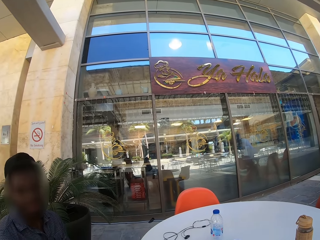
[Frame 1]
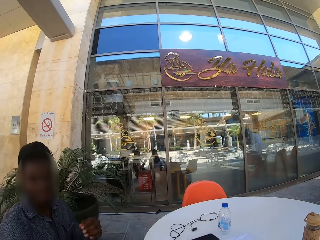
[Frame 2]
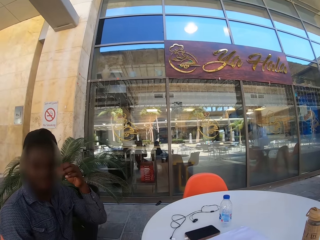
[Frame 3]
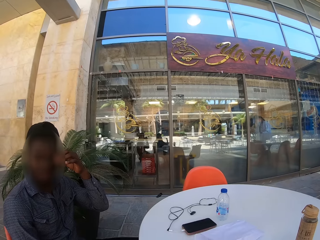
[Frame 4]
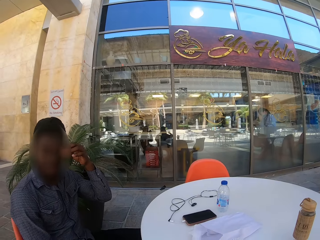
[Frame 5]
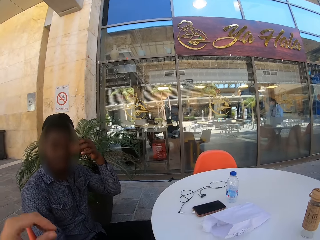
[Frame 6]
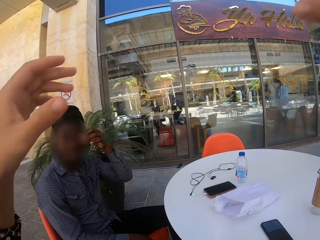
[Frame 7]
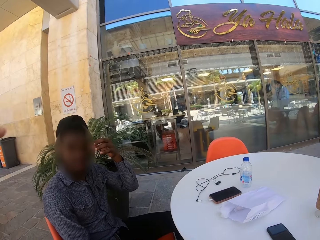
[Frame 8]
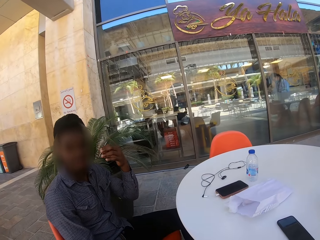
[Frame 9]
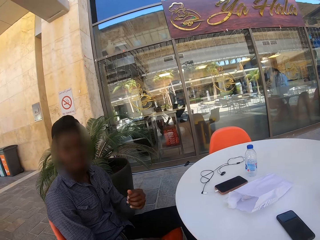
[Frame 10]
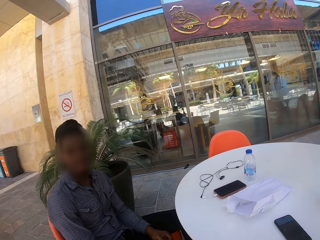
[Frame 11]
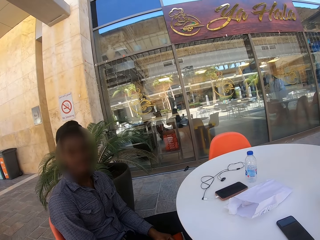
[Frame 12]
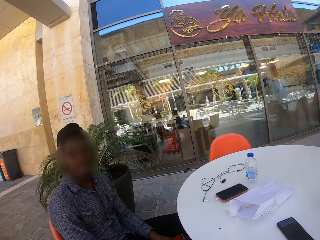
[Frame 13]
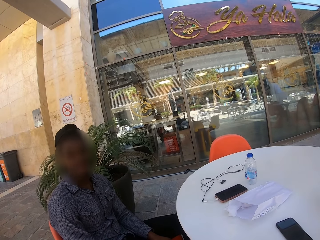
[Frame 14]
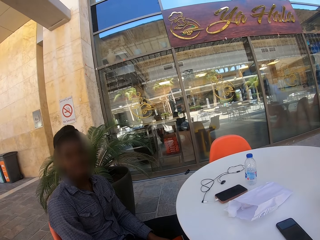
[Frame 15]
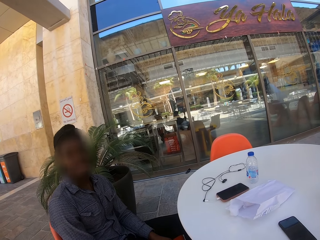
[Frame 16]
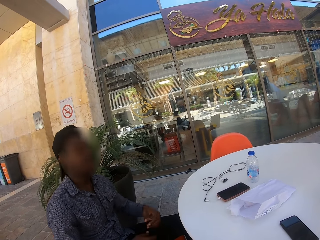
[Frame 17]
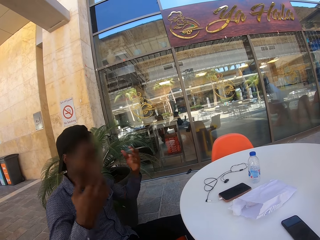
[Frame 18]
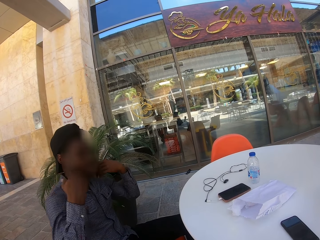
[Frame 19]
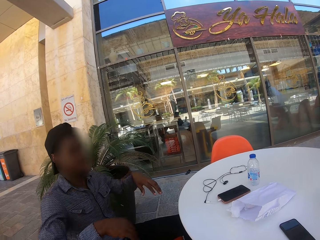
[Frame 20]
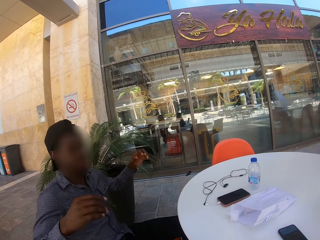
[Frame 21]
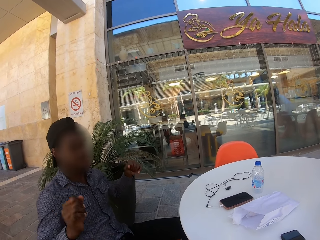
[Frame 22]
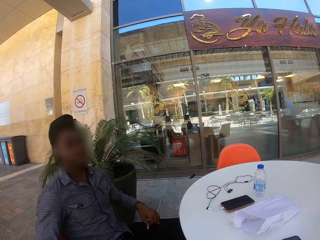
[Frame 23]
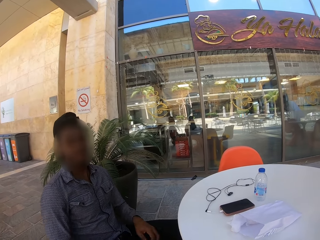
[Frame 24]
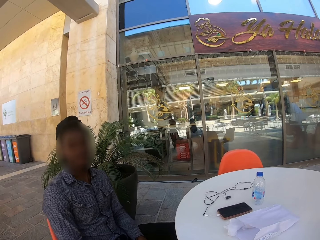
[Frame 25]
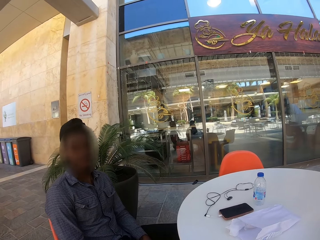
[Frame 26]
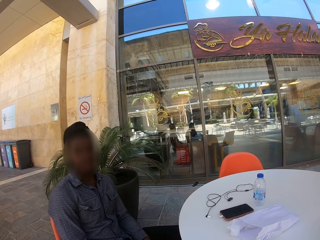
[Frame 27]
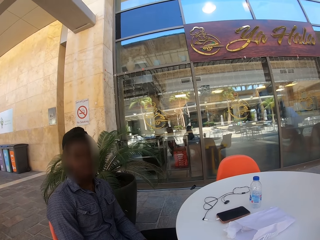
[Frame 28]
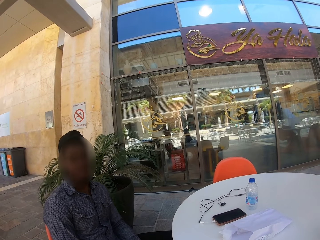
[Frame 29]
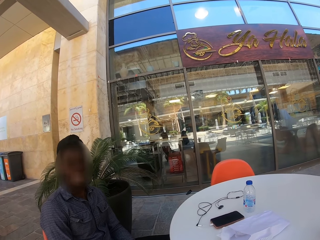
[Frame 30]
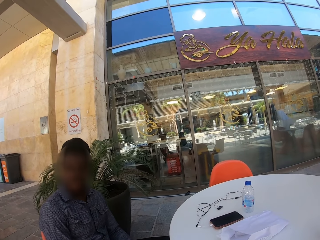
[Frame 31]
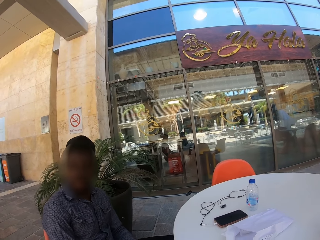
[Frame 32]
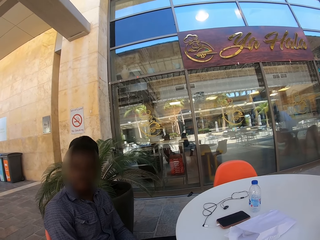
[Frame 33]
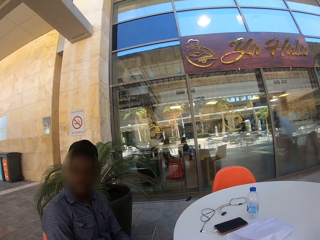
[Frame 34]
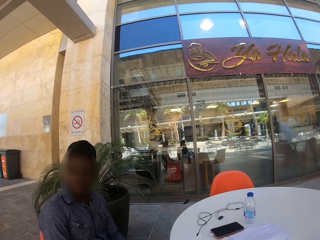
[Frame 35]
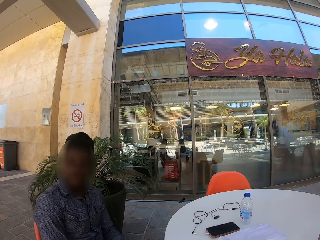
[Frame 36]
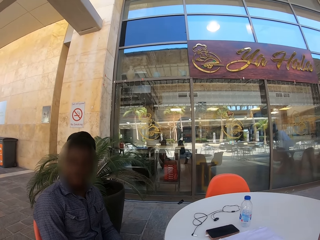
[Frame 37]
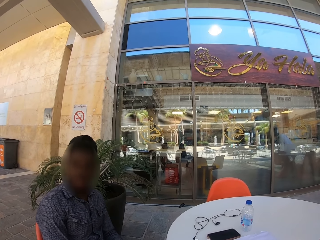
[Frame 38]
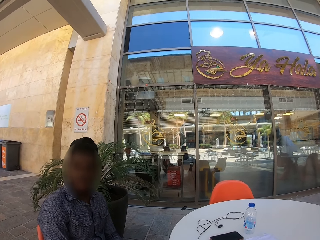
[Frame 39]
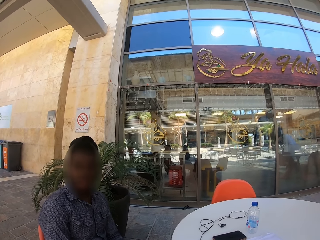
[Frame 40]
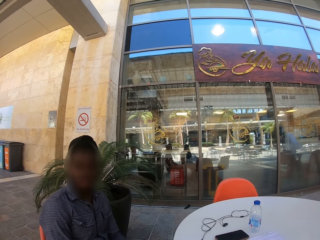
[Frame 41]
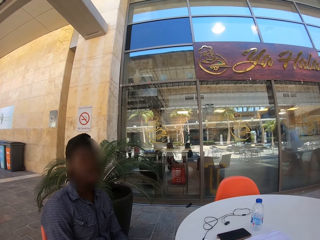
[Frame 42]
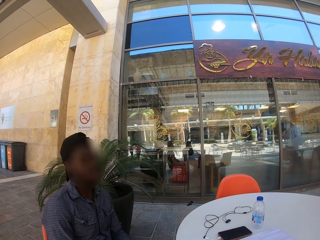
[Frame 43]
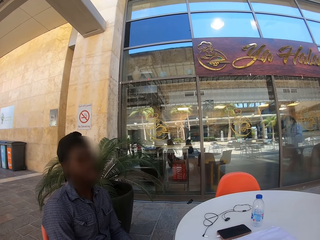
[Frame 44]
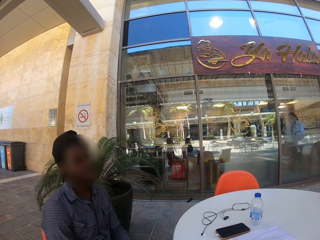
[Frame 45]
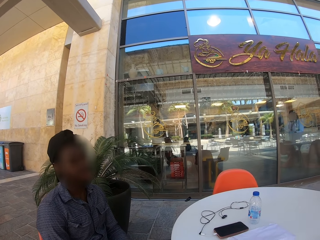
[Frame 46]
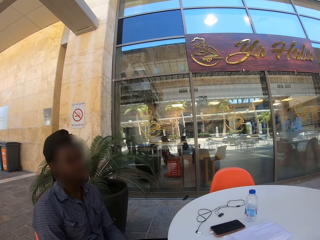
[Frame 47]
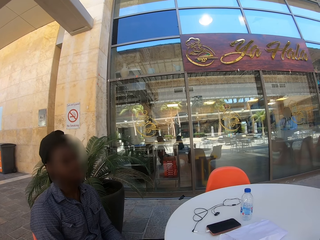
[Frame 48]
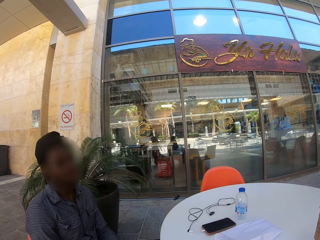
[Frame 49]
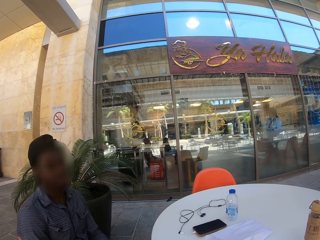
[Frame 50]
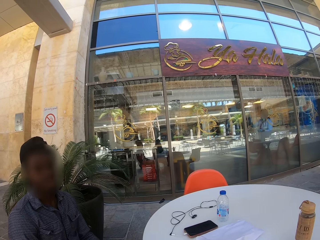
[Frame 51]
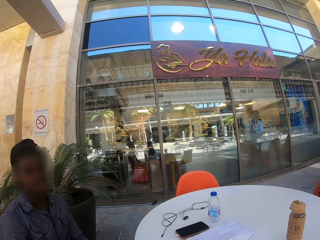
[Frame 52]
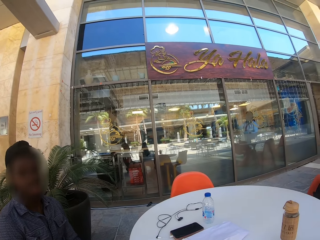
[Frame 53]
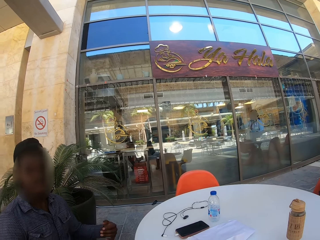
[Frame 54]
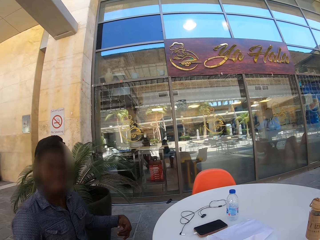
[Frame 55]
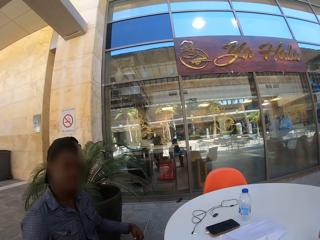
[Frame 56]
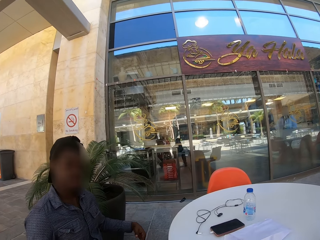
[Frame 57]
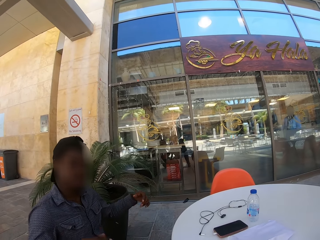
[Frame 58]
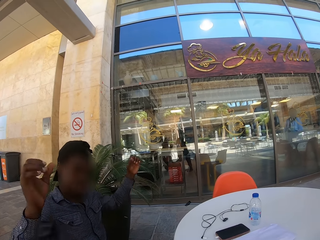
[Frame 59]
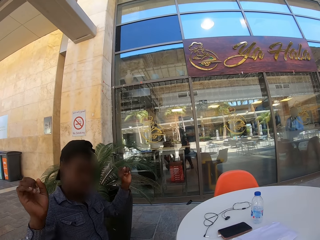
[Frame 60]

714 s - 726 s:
A man touches the face. The man speaks to the camera wearer. The camera wearer moves the hands. They demonstrate a story to the man. The man moves the hands. The man speaks to the camera wearer.

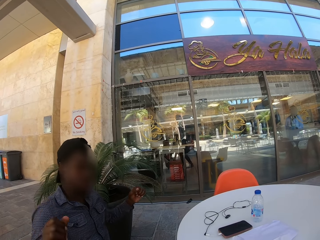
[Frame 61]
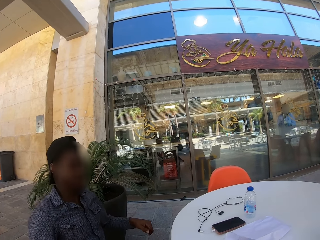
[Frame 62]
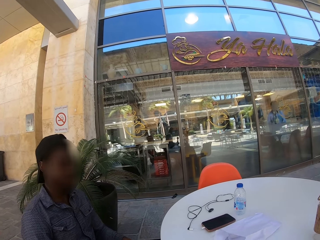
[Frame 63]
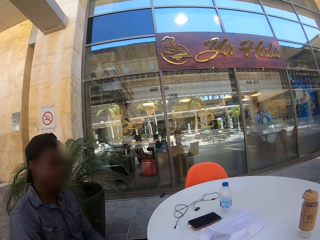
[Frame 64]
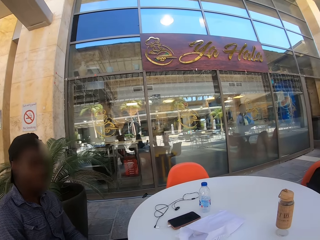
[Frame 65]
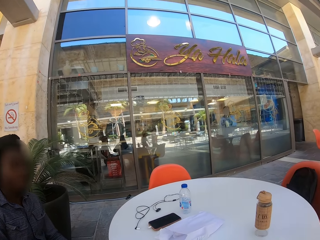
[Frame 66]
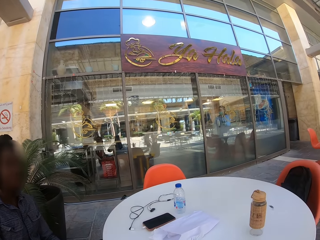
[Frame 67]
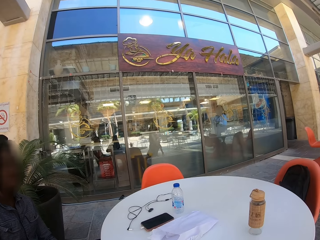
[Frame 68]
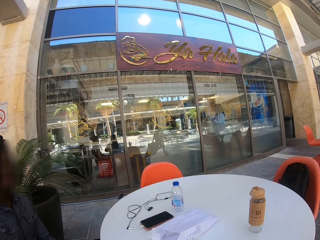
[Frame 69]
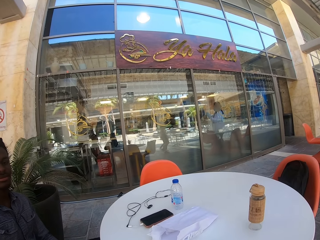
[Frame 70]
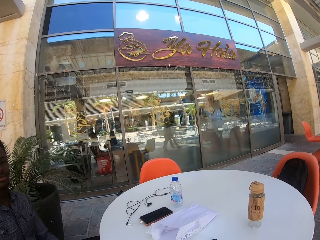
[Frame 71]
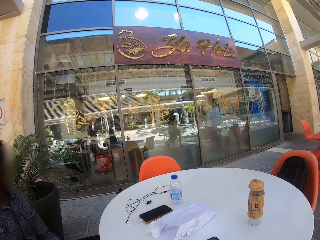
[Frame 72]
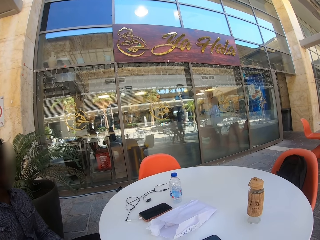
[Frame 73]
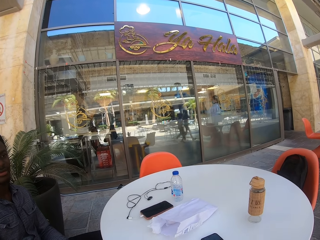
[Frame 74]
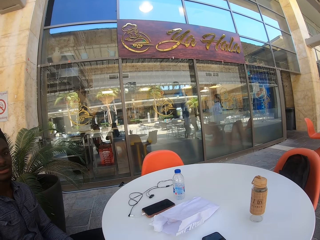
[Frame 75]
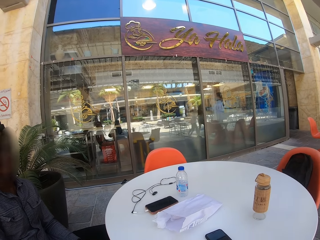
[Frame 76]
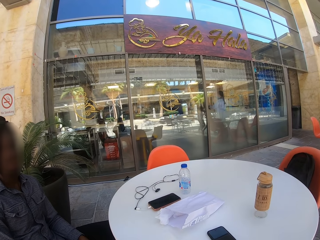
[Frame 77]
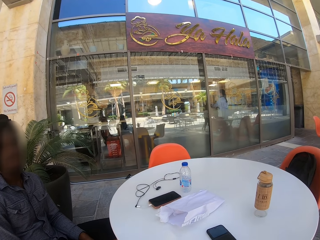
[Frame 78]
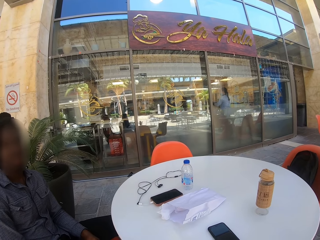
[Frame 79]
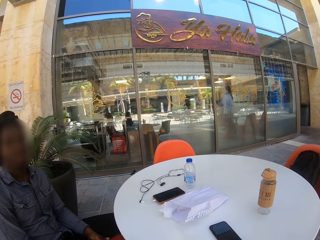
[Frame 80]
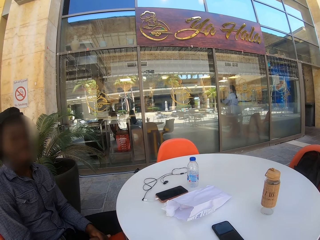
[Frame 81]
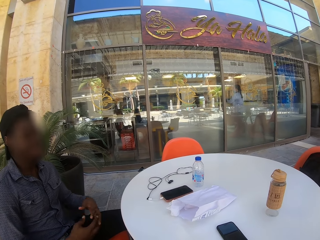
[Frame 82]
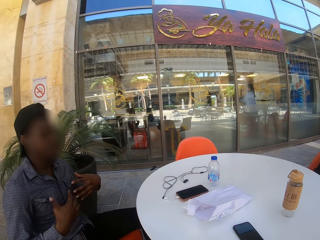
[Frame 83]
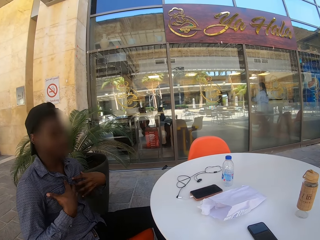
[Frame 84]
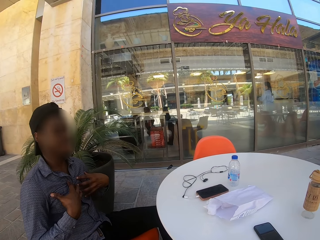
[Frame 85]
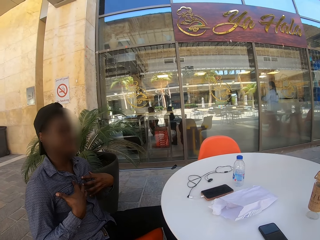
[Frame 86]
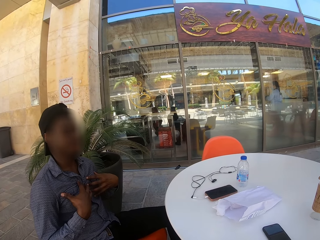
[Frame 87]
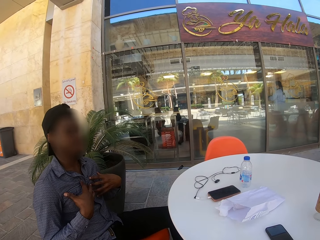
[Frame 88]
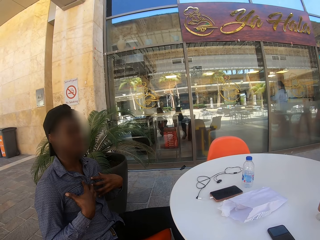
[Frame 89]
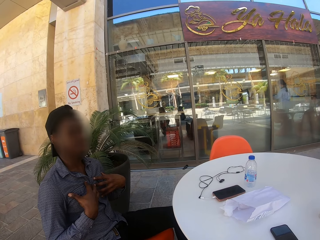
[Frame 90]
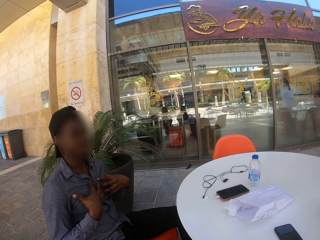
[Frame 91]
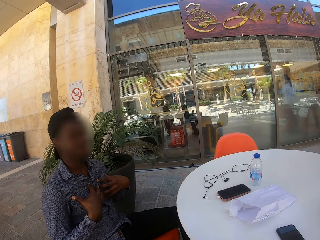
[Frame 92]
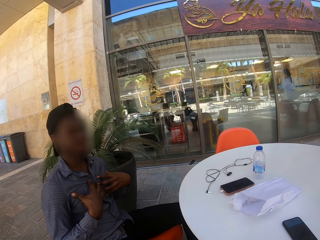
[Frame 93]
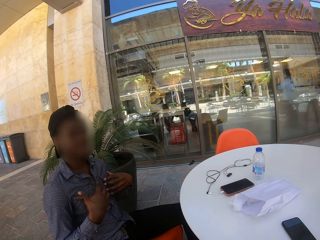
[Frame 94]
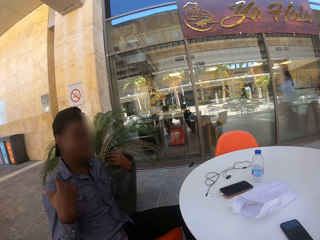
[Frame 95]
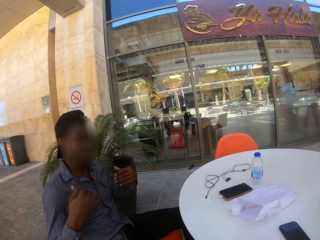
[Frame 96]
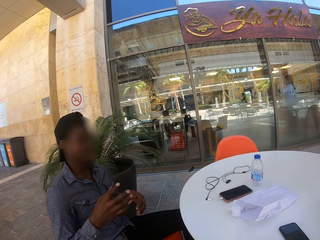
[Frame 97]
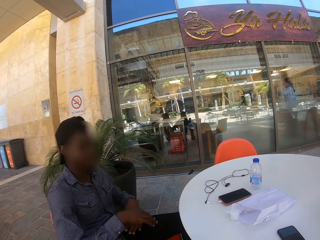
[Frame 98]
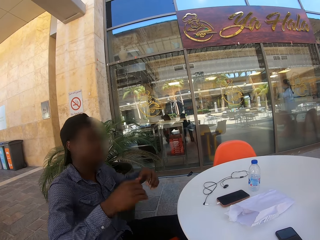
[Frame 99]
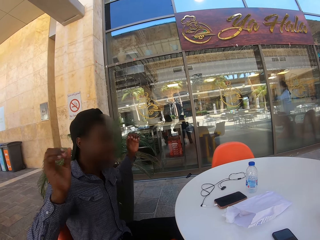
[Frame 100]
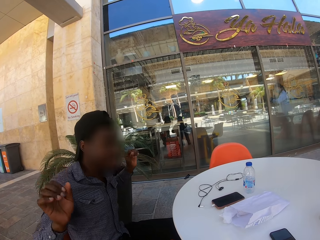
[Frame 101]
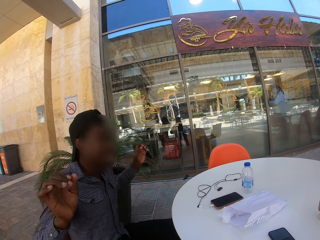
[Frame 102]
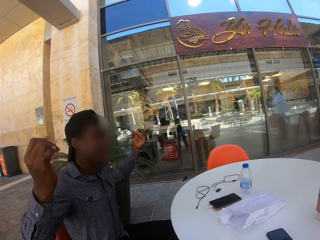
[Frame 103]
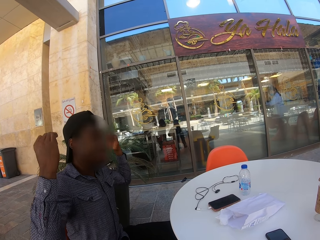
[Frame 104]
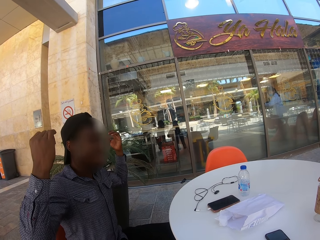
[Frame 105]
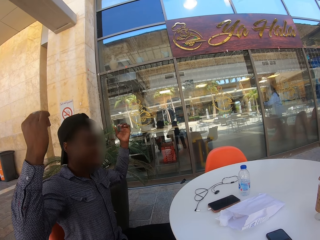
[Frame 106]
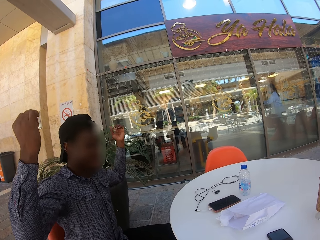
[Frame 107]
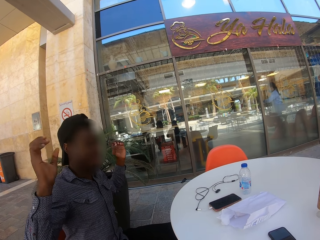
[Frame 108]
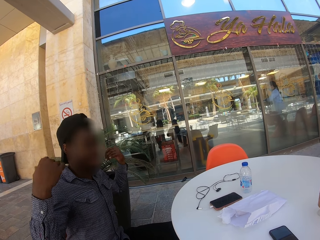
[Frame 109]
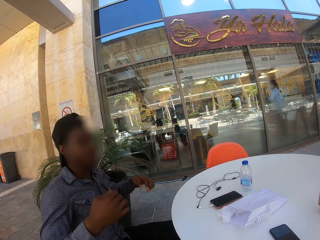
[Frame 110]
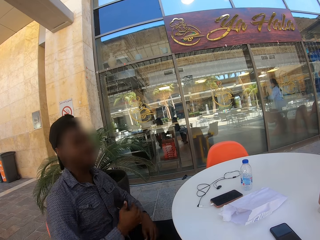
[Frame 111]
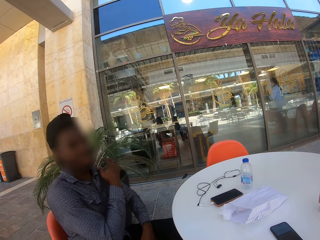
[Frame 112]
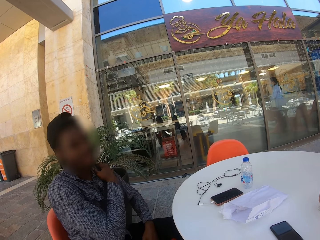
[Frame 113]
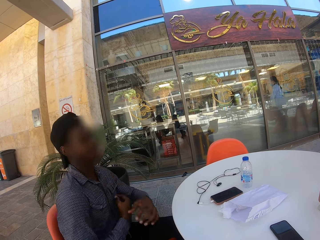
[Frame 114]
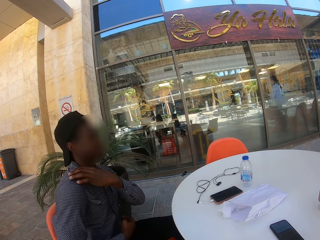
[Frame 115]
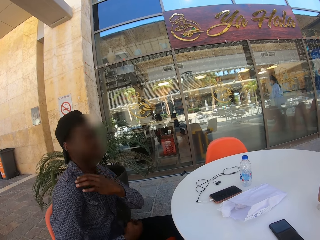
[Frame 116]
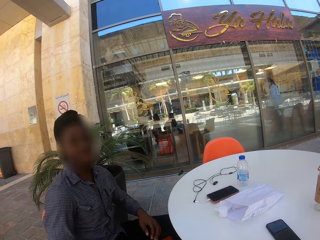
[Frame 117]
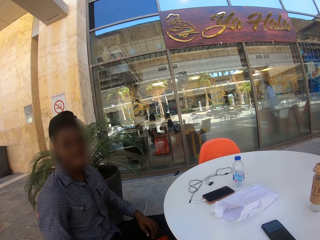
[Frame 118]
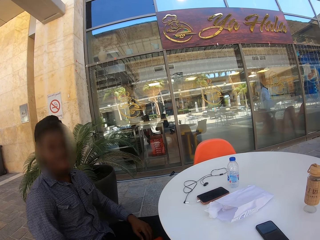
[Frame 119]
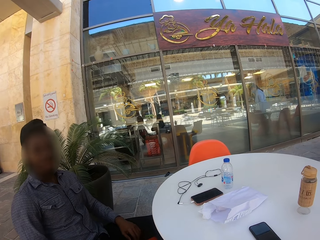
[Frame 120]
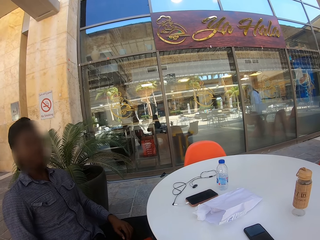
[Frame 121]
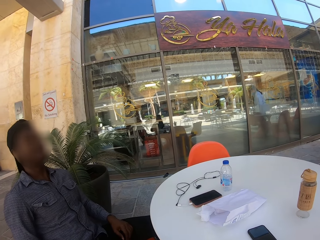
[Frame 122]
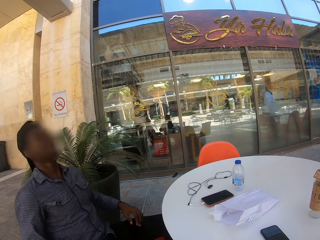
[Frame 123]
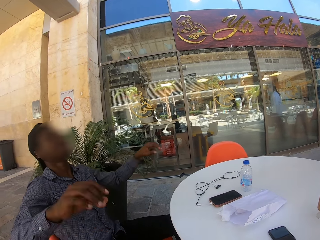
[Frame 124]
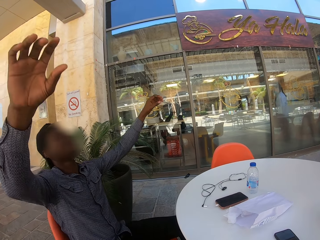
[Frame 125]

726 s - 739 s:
A man points at himself. The man moves the hands. The camera wearer holds himself.
